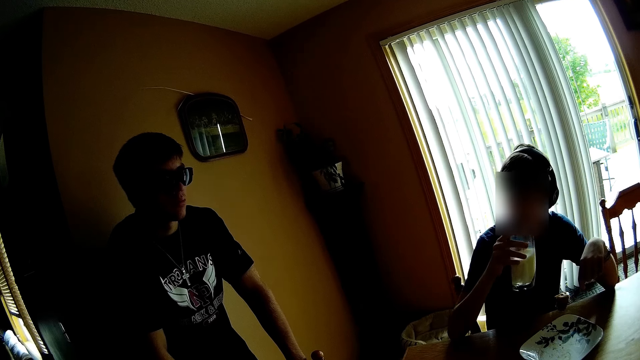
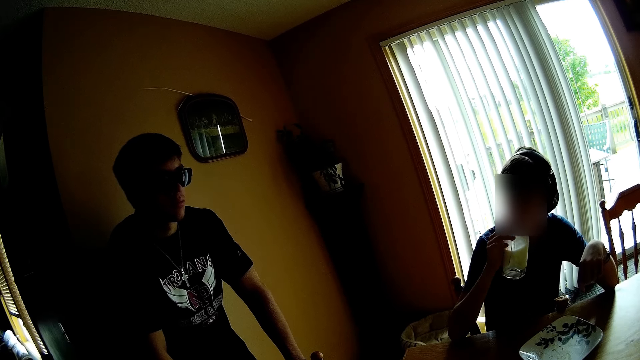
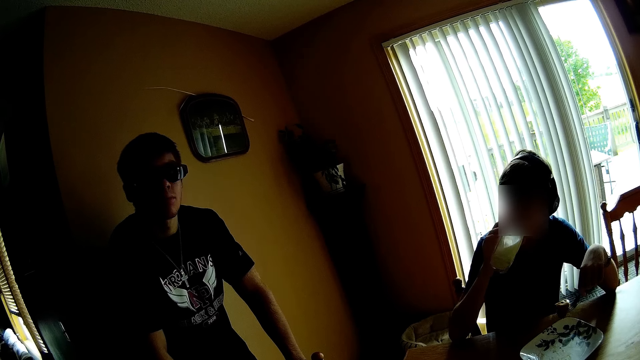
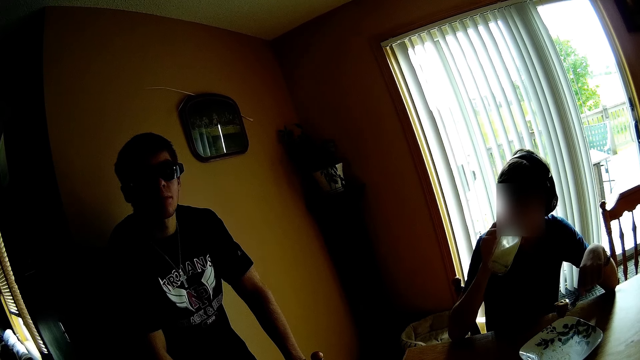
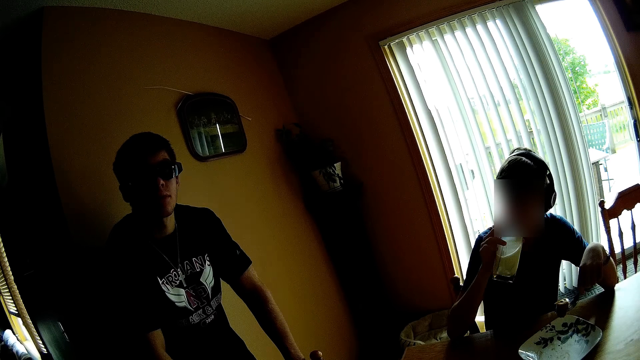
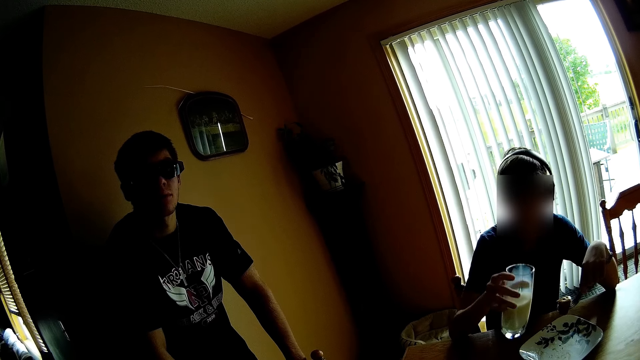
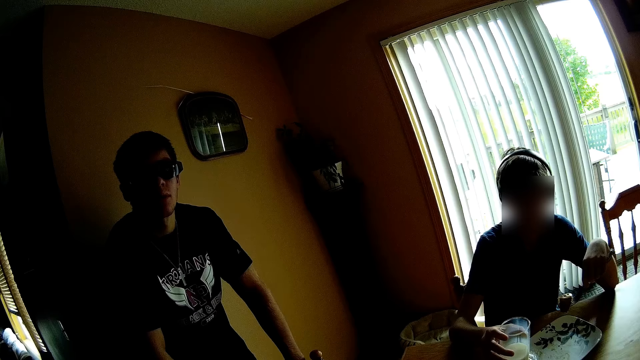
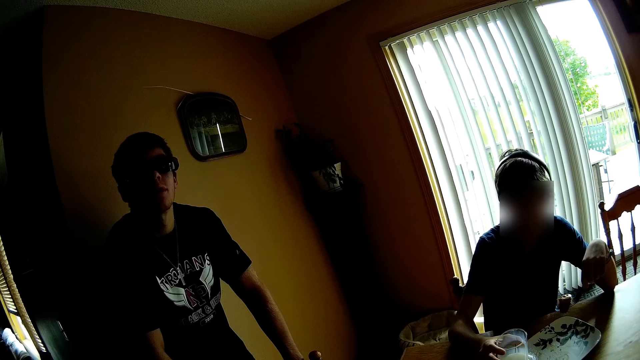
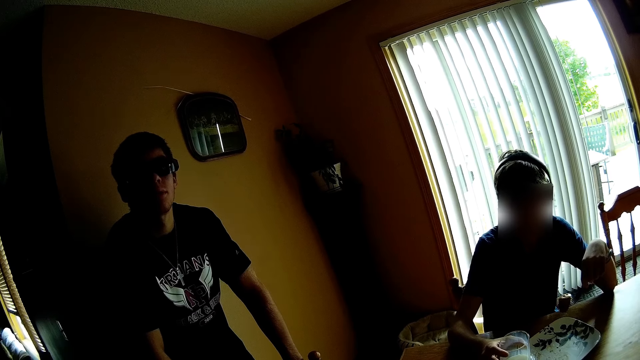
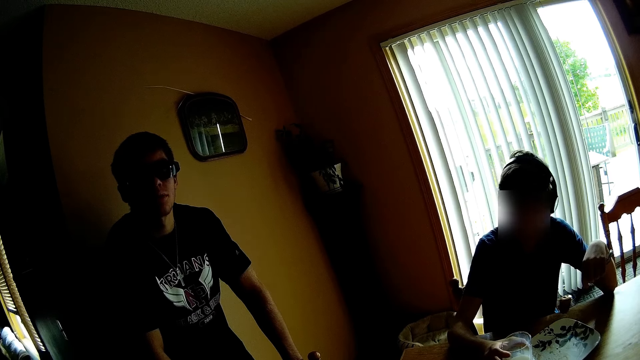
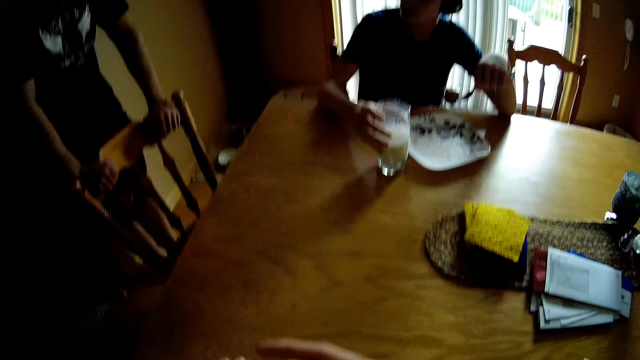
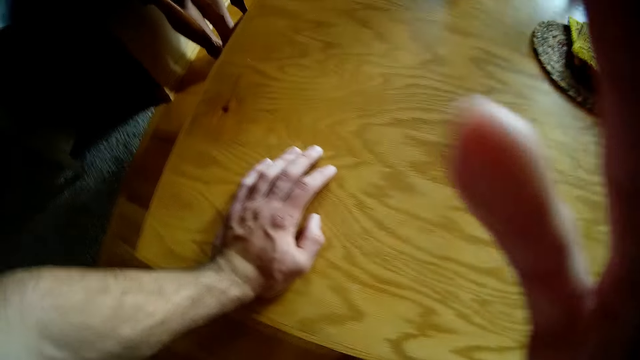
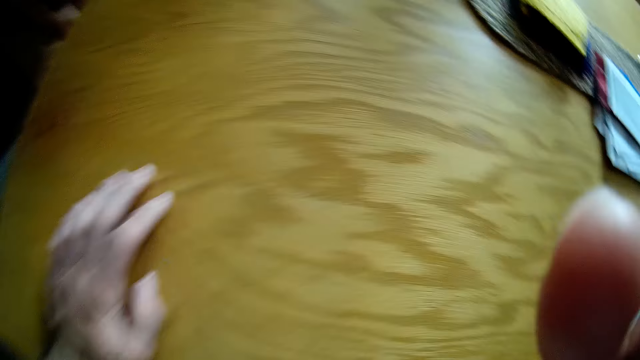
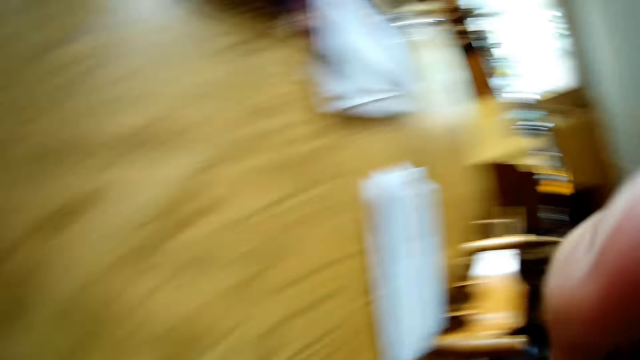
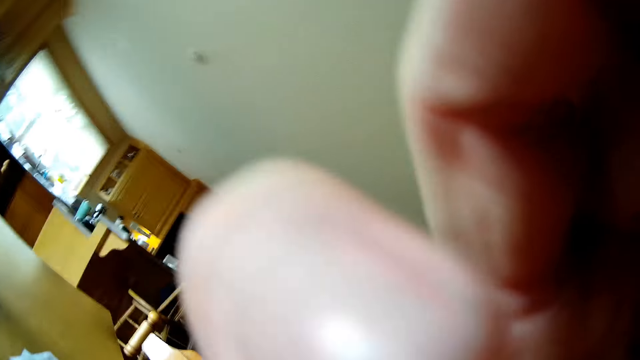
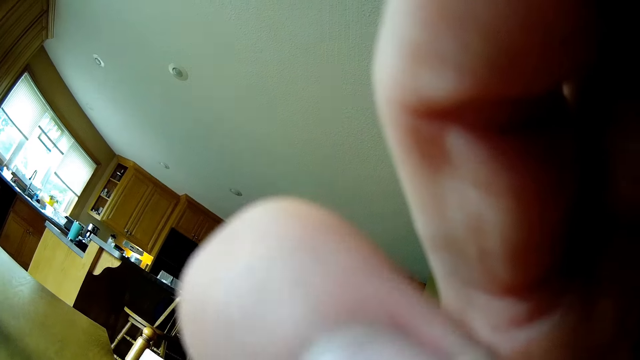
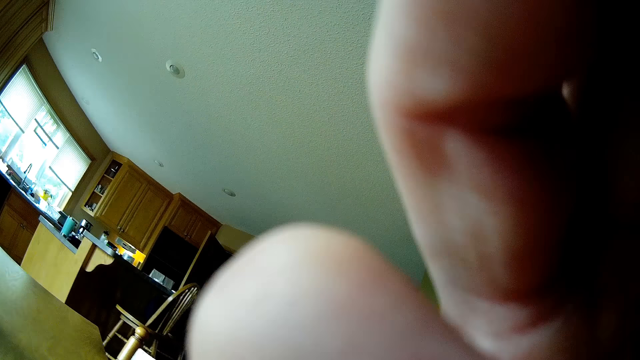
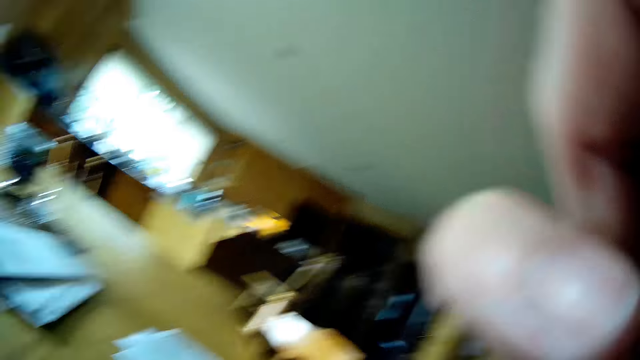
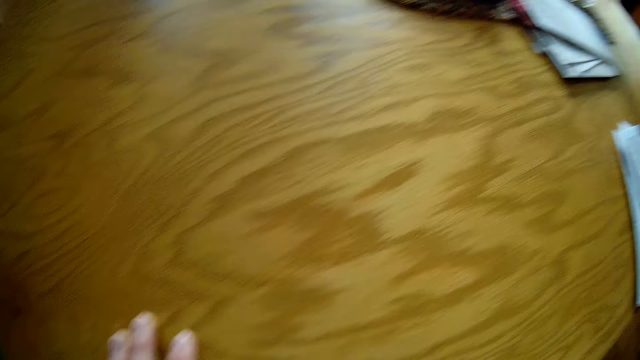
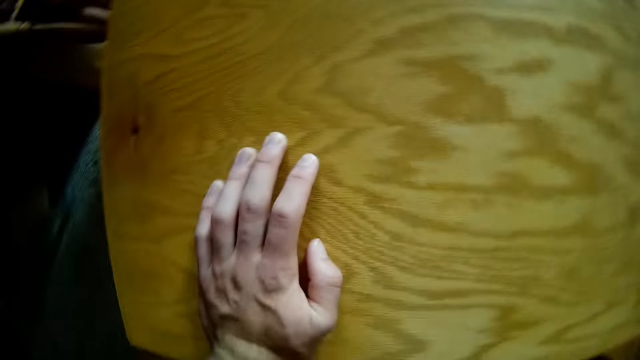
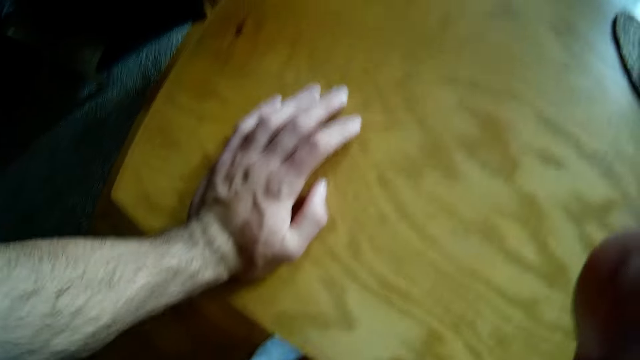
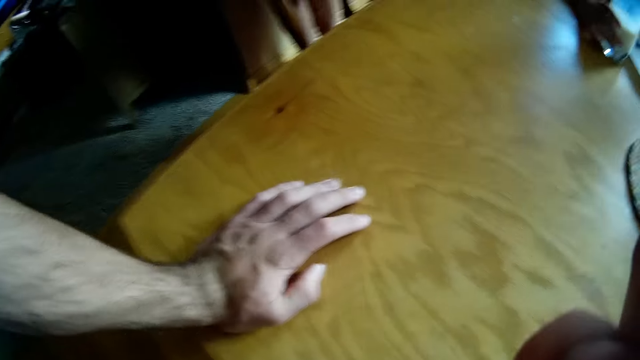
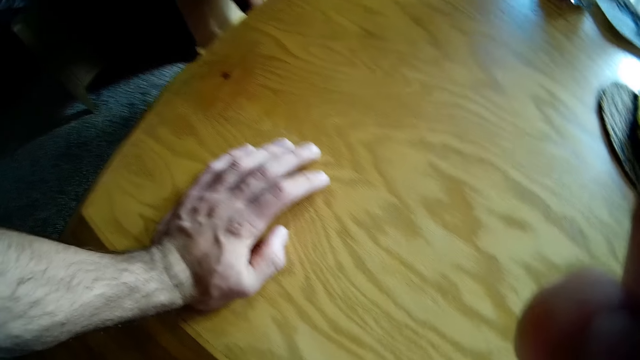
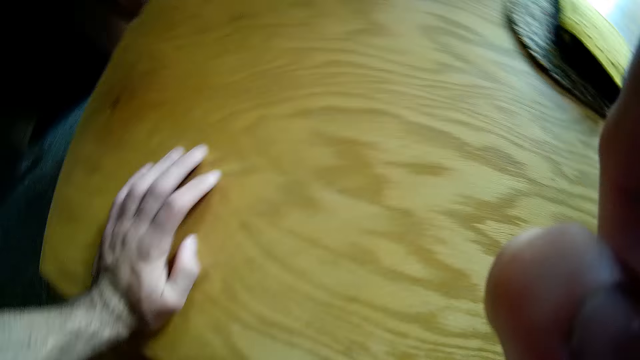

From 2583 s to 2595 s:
A person drinks milk. The person puts the glass of milk on the table. The camera wearer adjusts the camera.

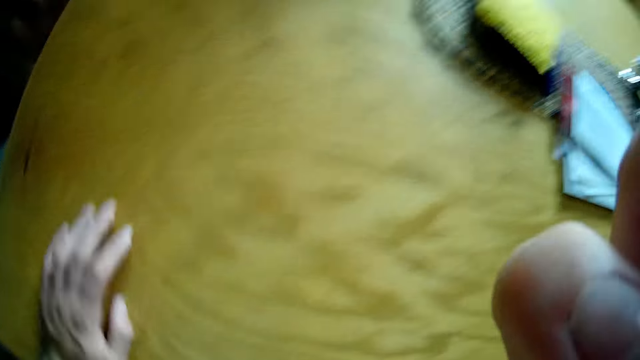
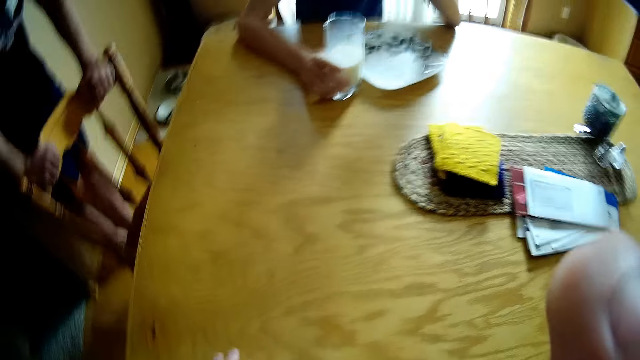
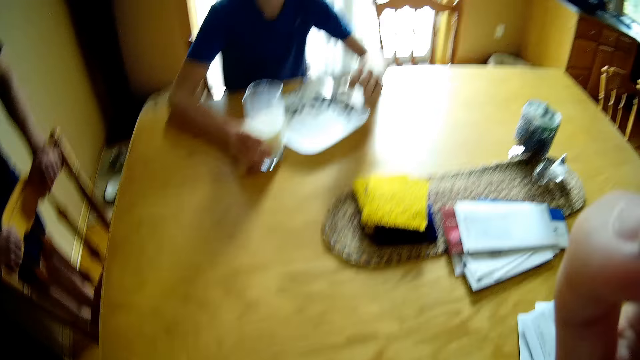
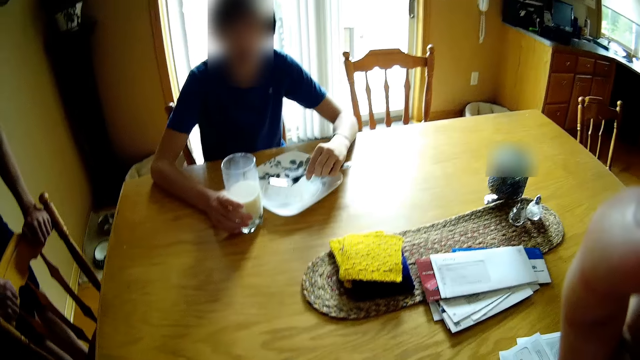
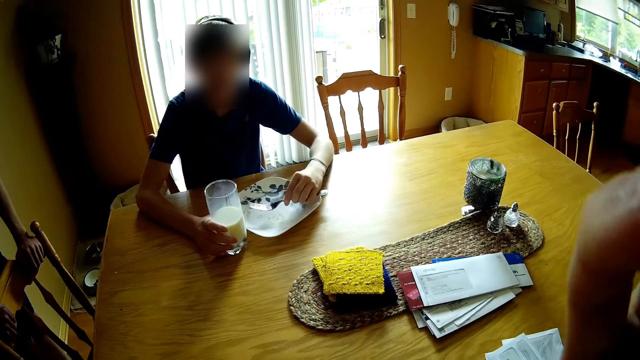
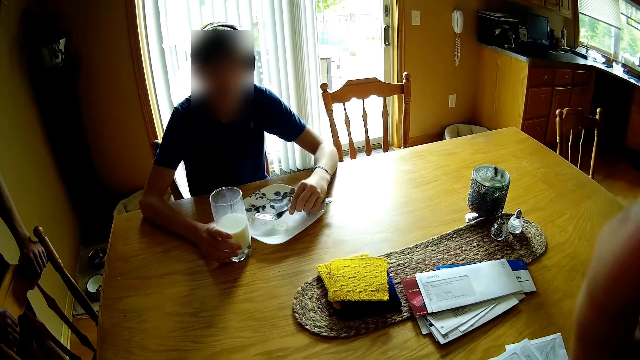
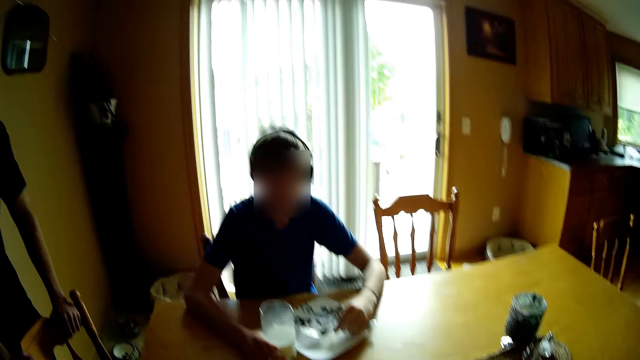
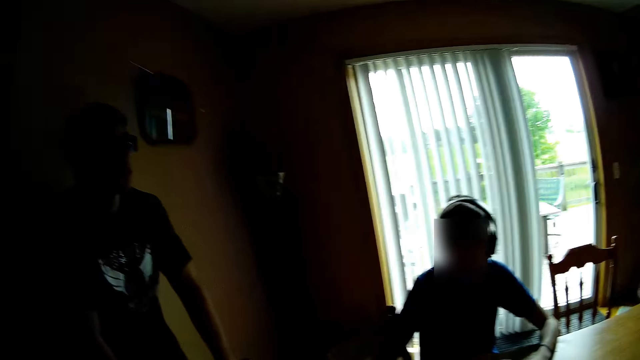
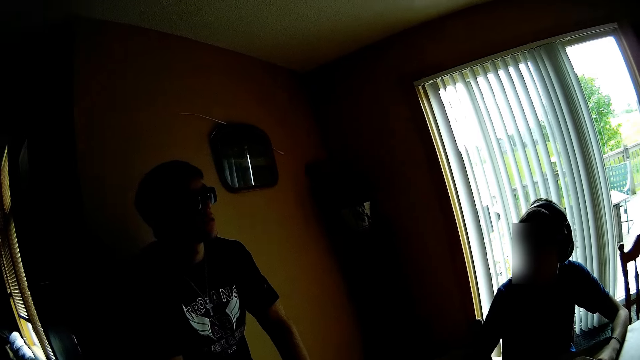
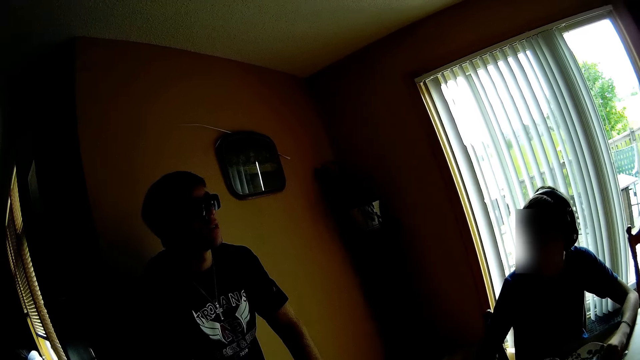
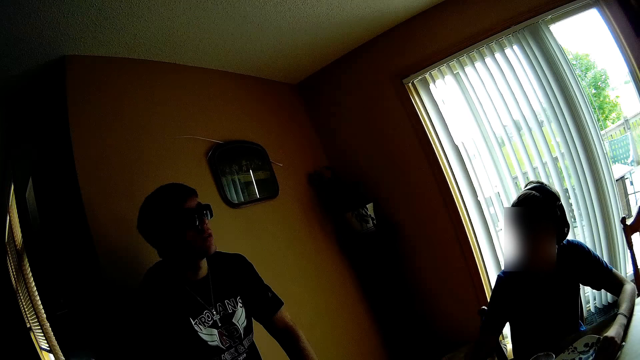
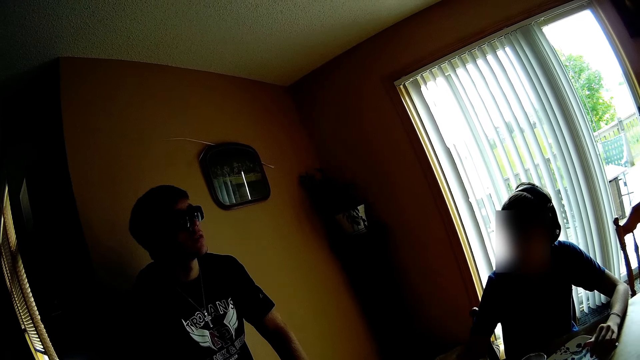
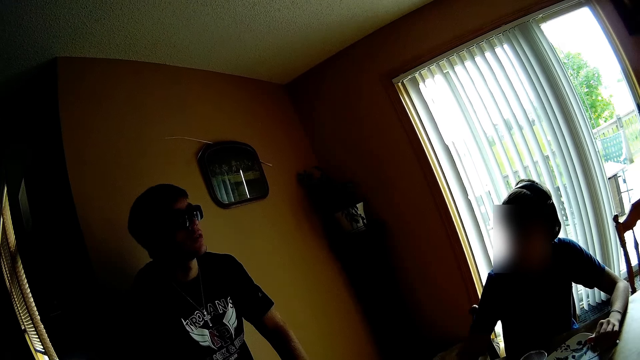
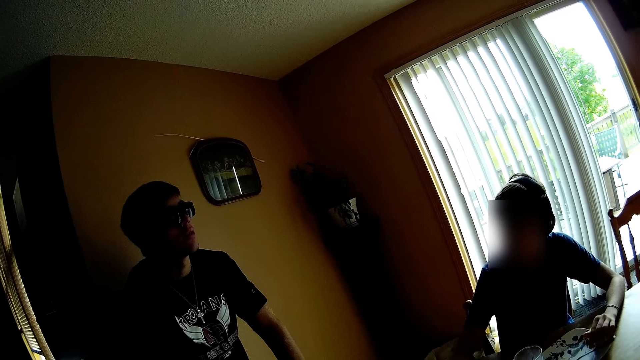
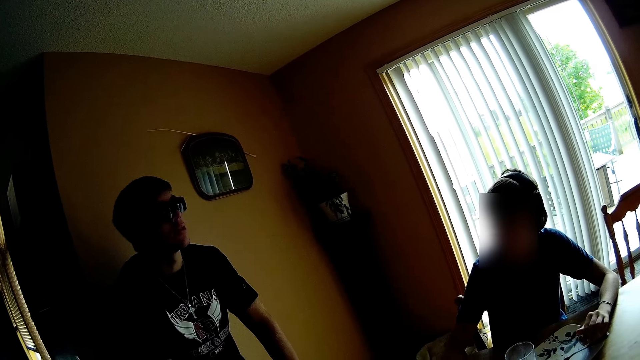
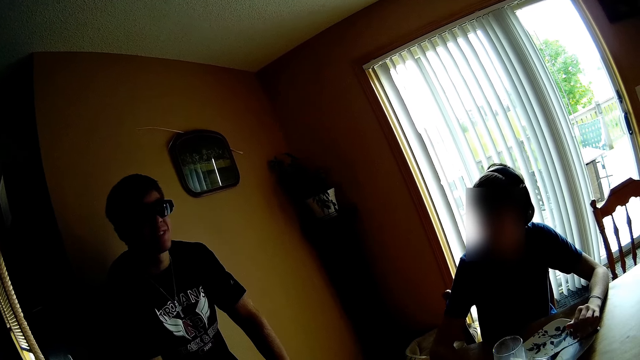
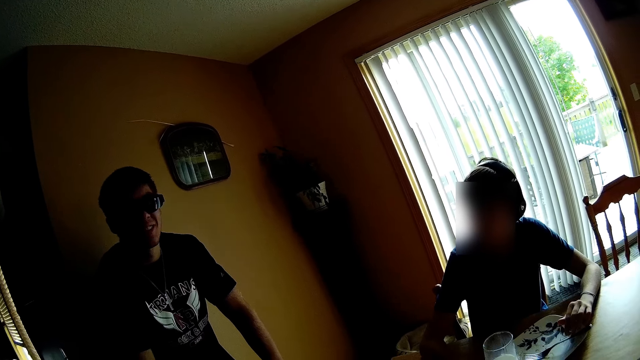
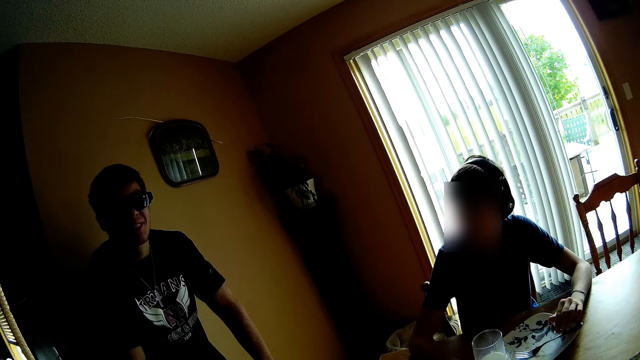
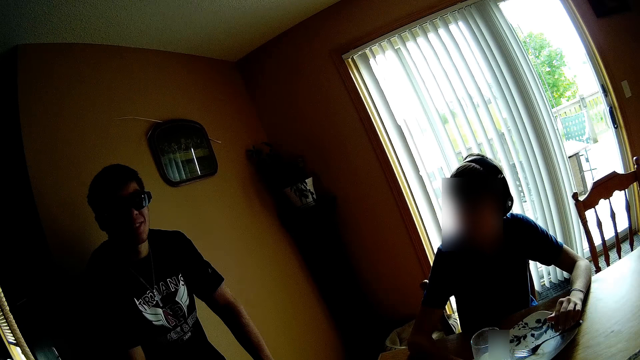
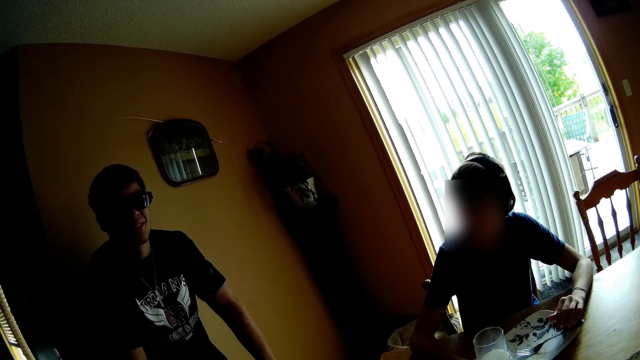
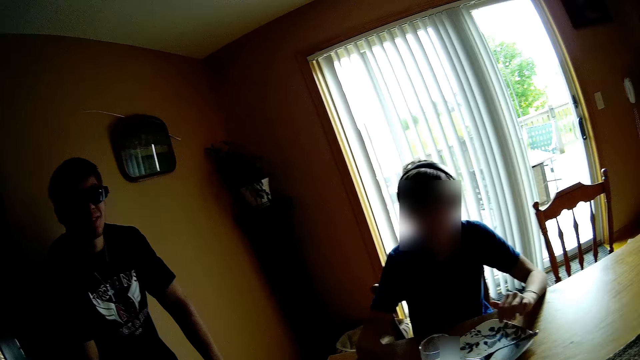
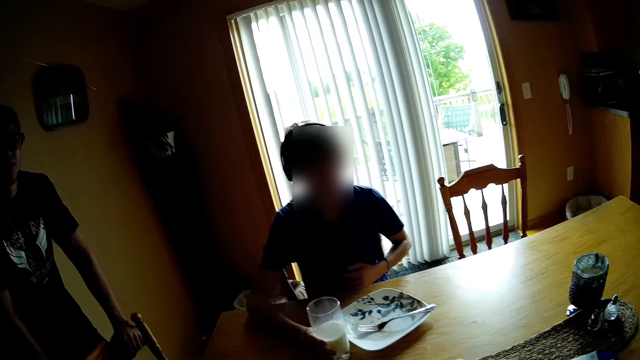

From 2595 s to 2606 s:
The camera wearer looks around.
